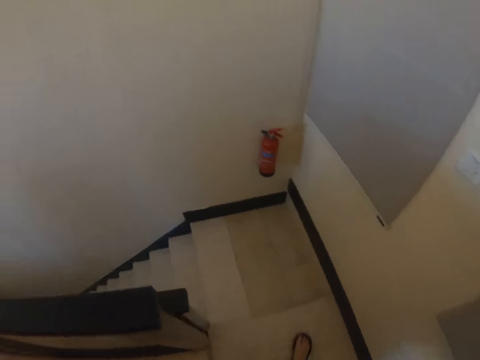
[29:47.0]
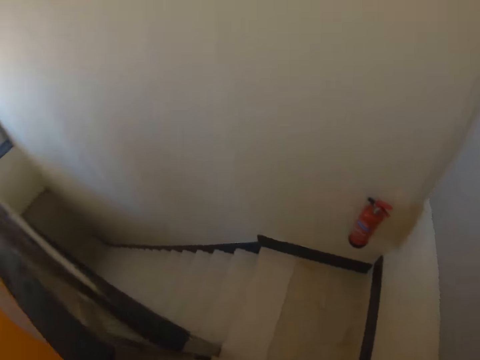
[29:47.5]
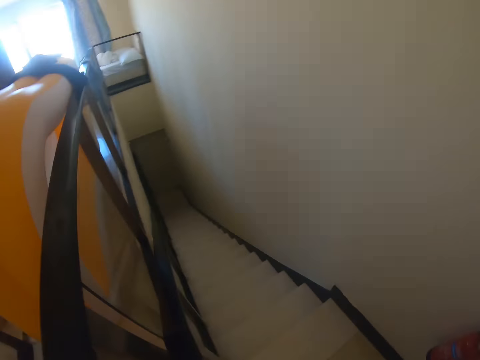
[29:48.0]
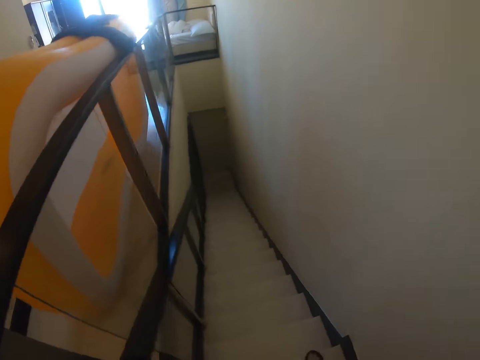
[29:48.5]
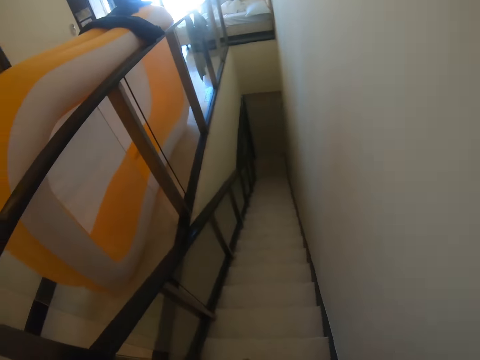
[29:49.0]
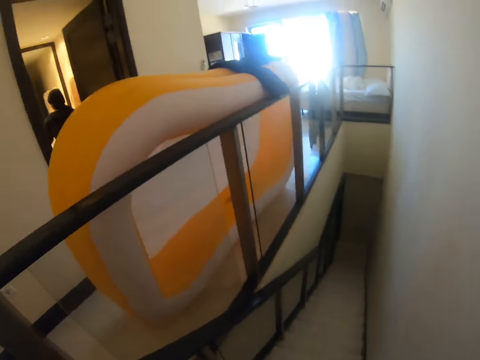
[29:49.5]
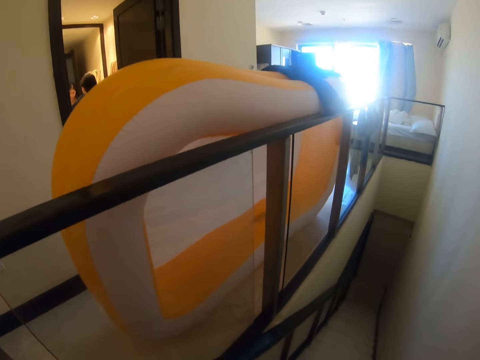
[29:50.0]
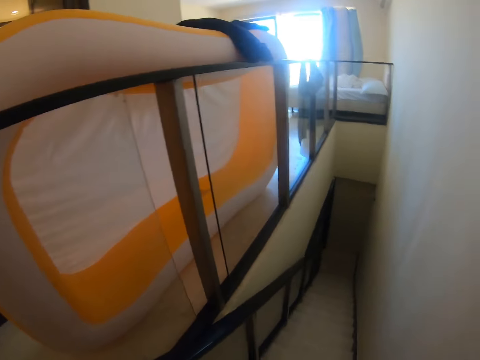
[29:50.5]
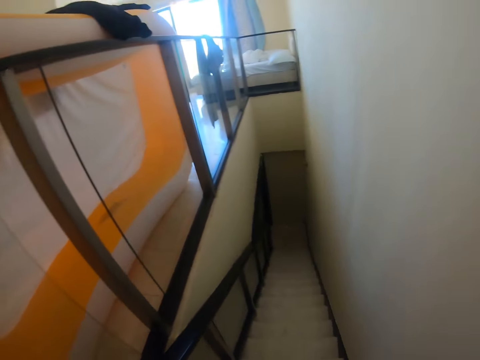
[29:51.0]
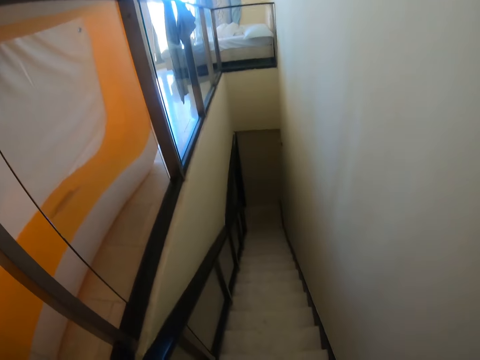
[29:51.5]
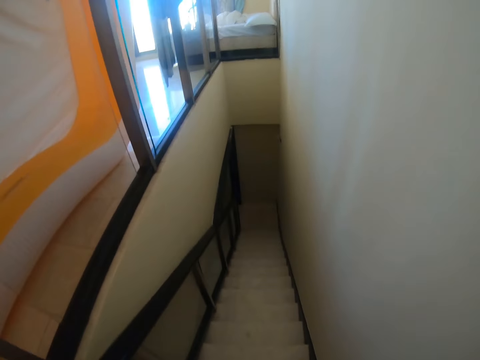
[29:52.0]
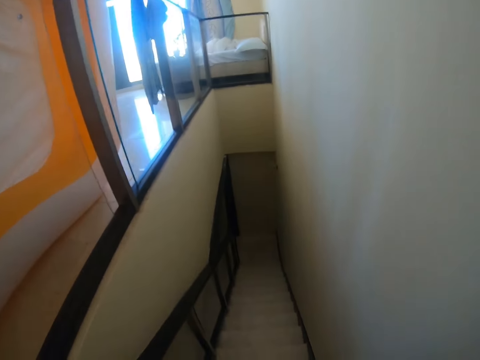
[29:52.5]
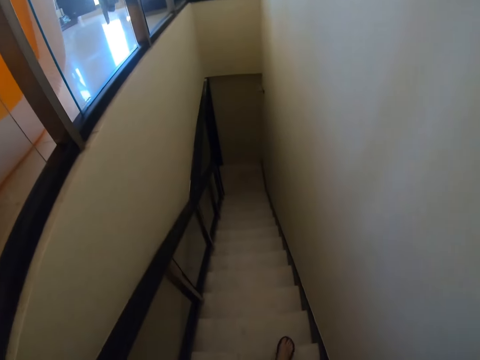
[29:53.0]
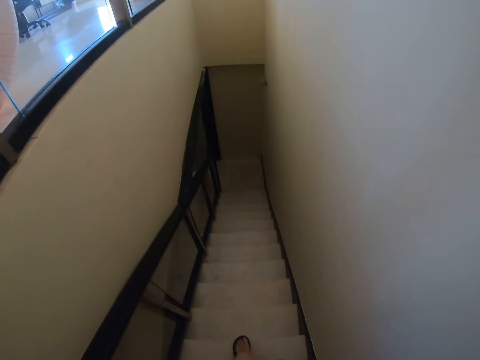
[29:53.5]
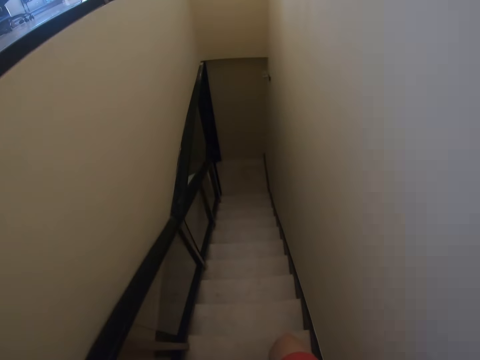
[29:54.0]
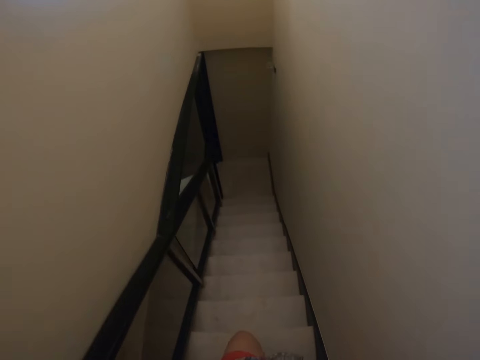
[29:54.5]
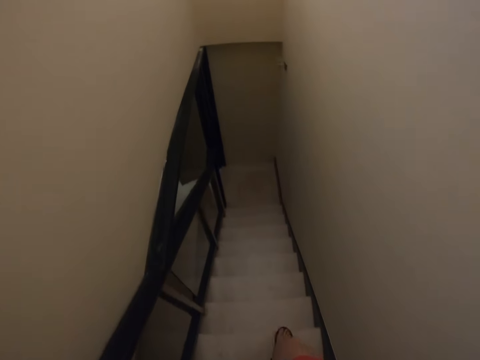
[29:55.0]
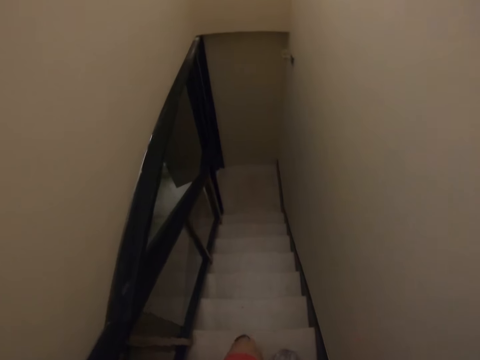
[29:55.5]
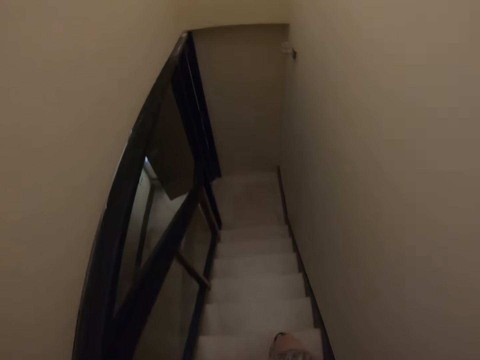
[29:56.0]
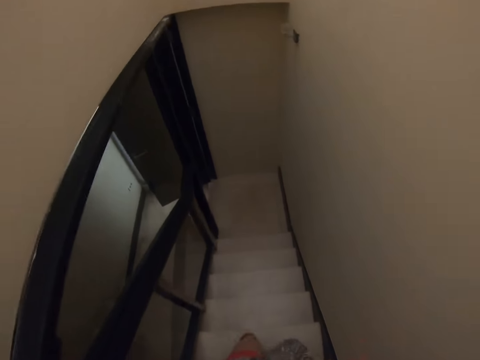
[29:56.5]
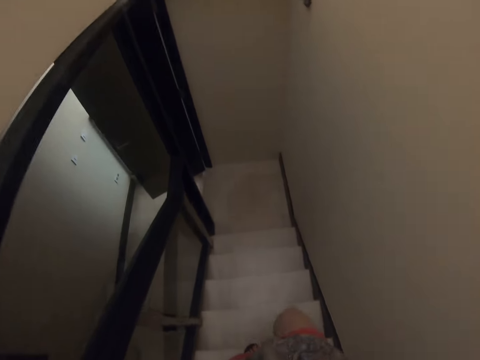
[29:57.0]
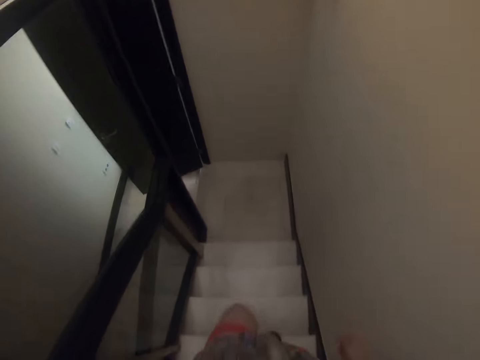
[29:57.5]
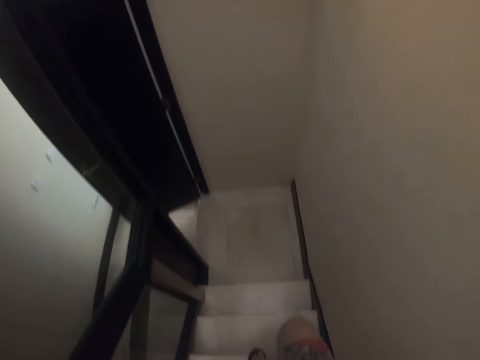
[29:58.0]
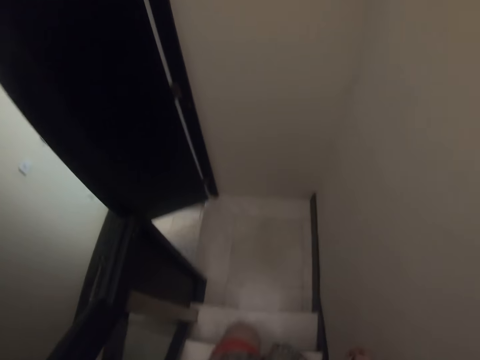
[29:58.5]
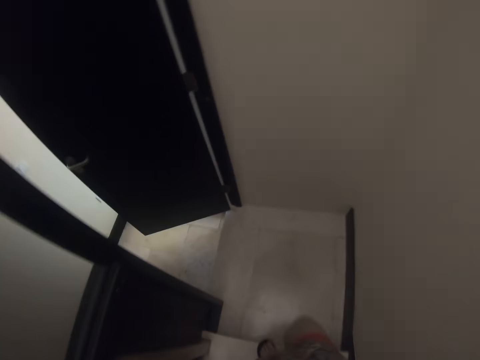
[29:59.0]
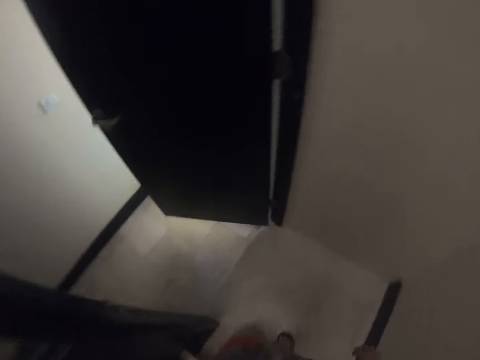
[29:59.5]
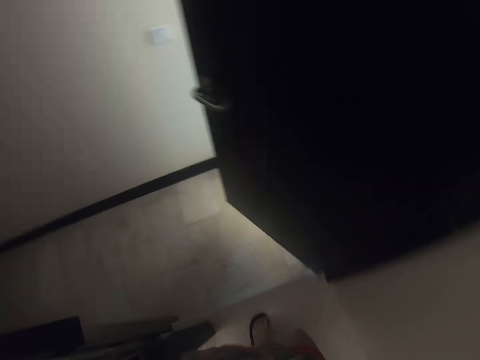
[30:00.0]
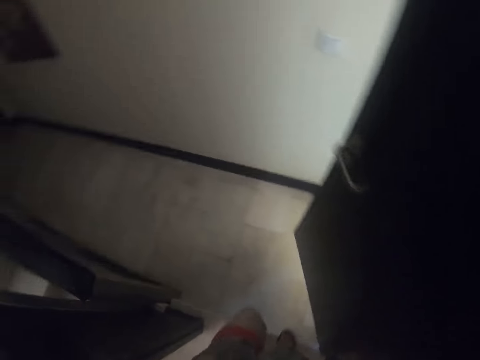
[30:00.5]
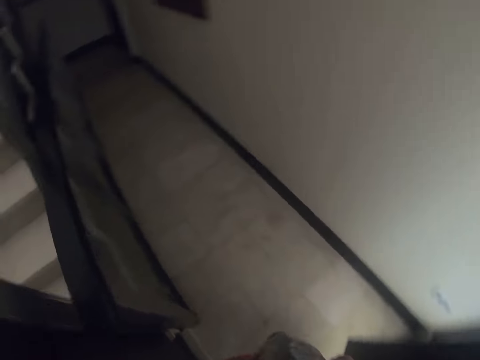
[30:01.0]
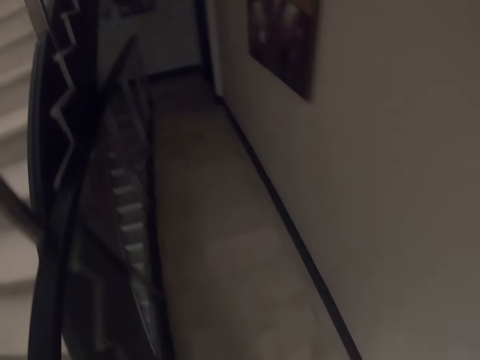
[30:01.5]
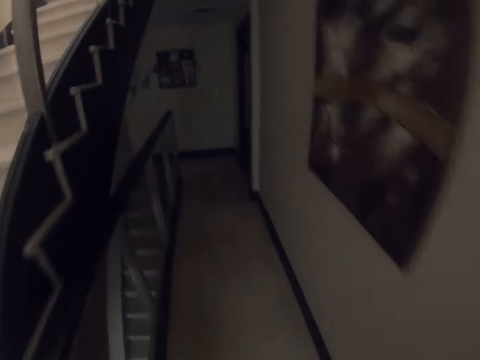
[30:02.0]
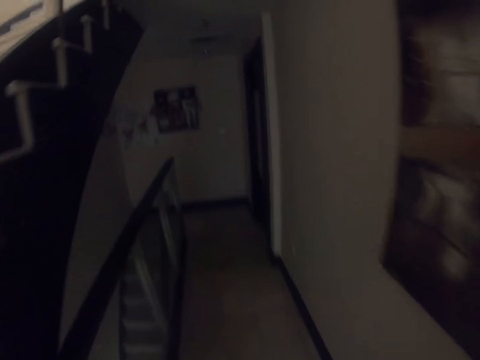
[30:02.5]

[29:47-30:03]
The camera wearer turns. They walk down the staircase. They interact with a person. They move down stairs. They turn.

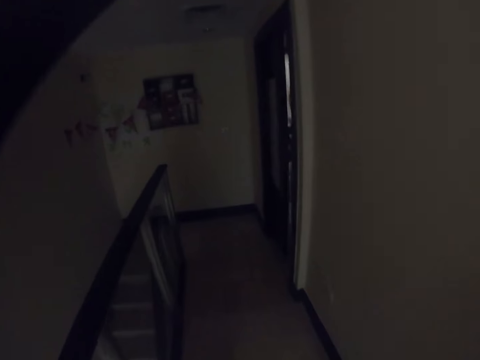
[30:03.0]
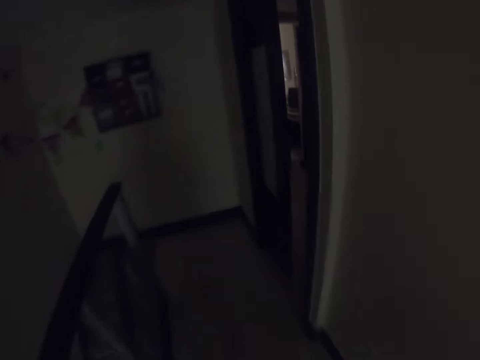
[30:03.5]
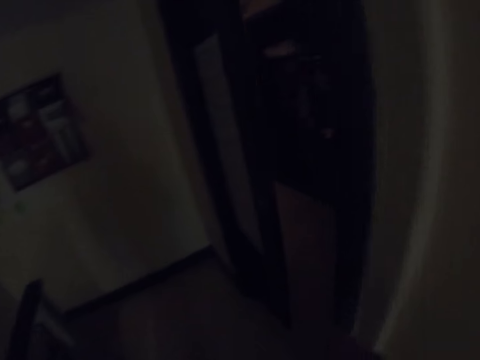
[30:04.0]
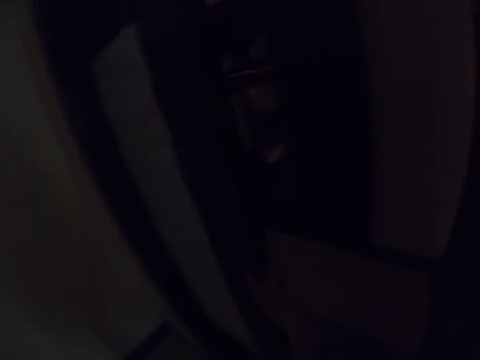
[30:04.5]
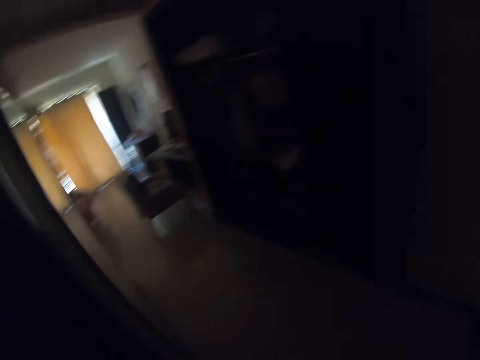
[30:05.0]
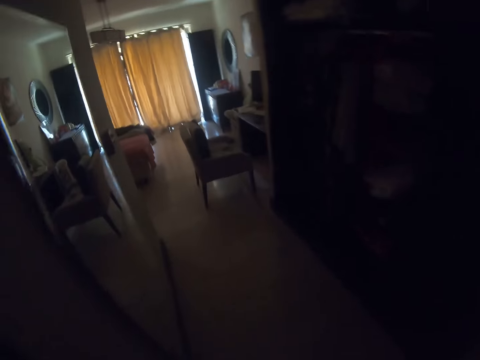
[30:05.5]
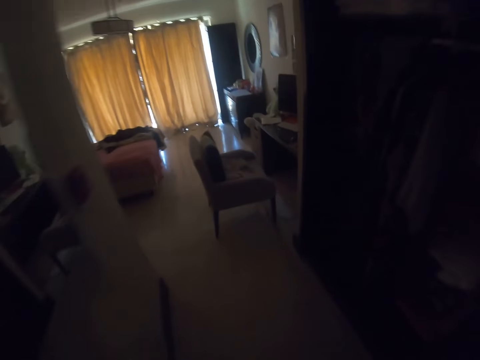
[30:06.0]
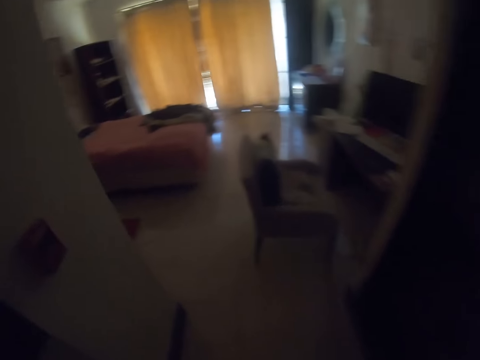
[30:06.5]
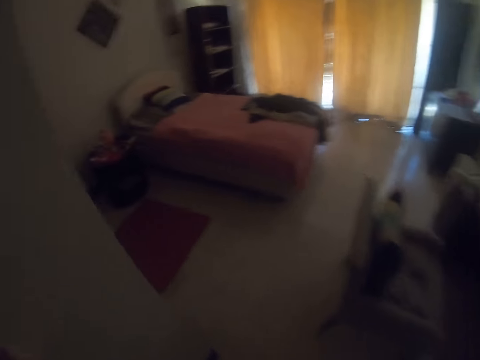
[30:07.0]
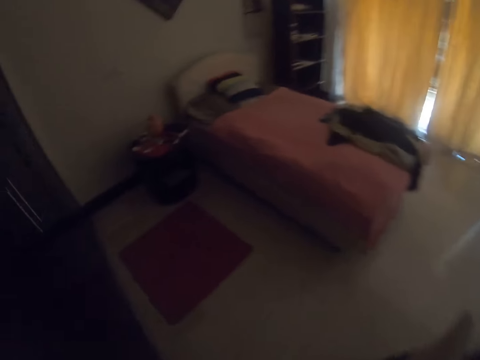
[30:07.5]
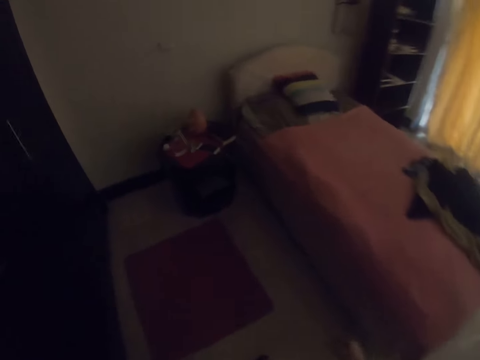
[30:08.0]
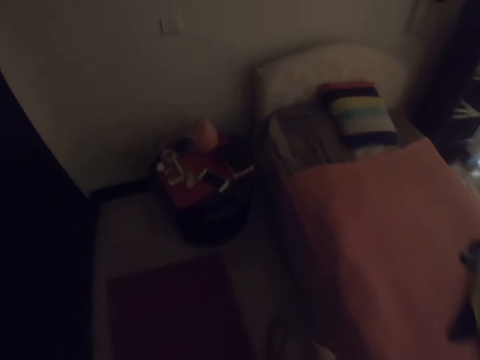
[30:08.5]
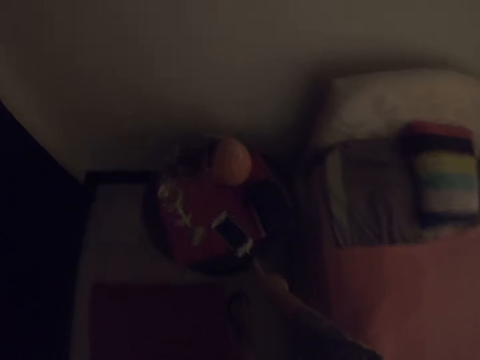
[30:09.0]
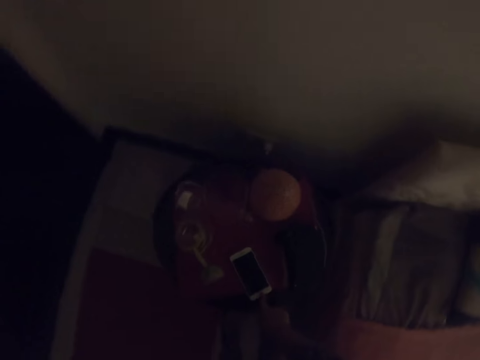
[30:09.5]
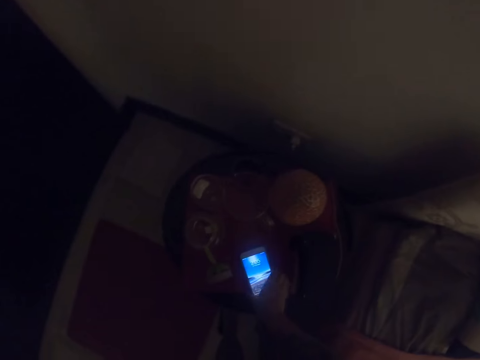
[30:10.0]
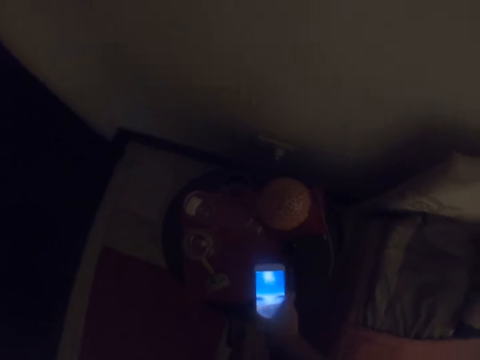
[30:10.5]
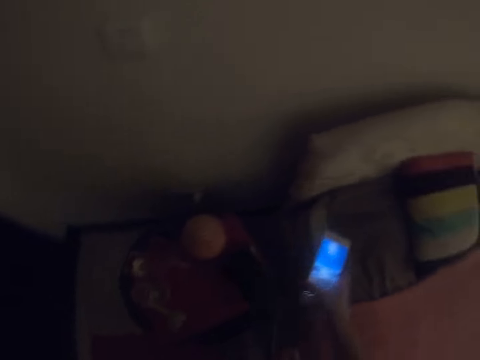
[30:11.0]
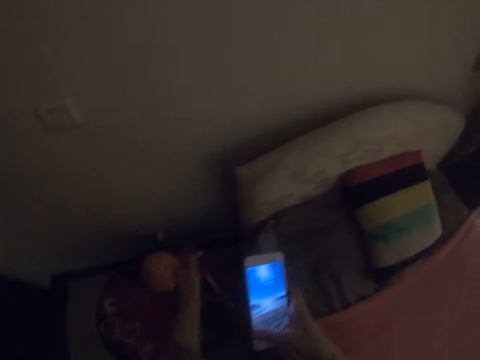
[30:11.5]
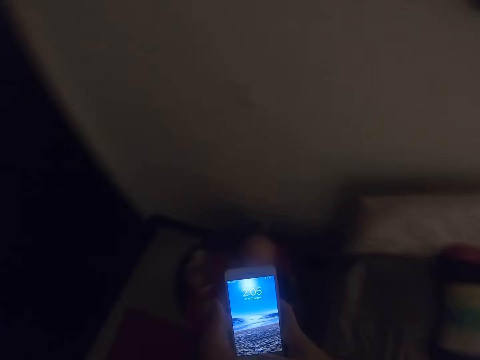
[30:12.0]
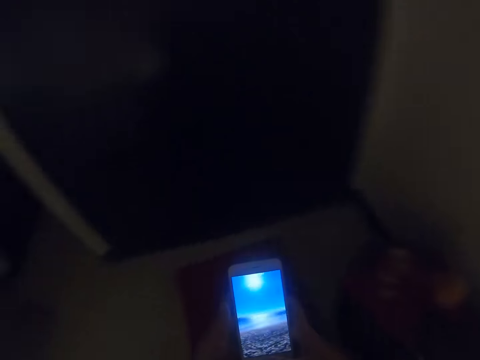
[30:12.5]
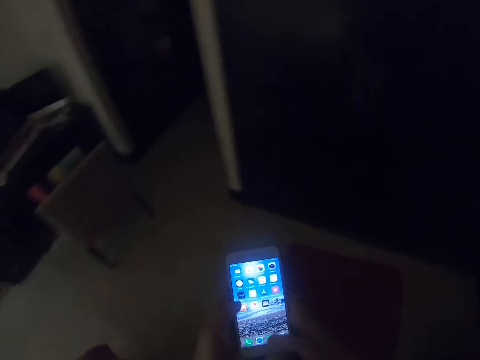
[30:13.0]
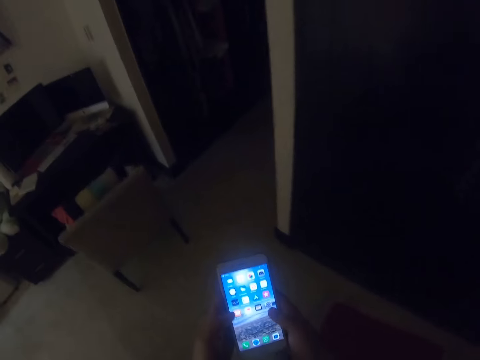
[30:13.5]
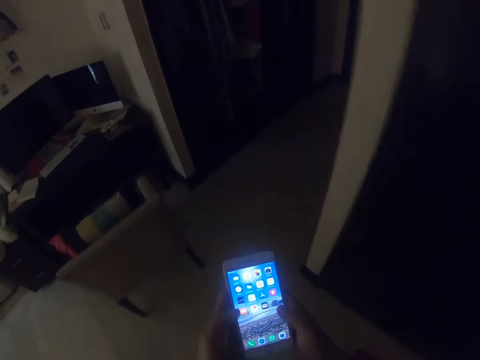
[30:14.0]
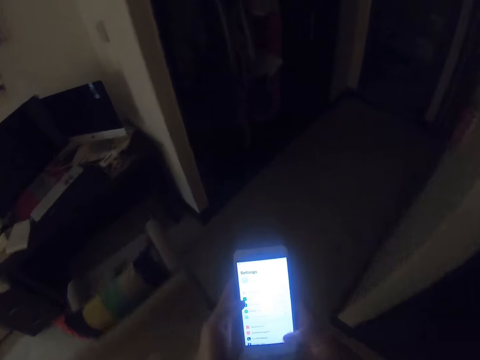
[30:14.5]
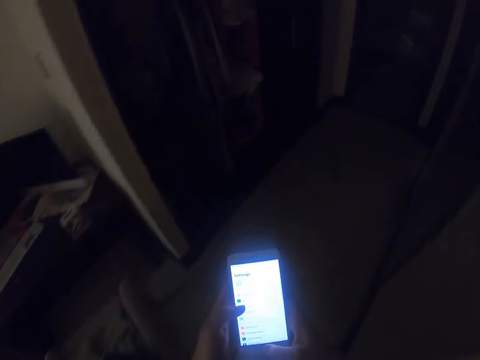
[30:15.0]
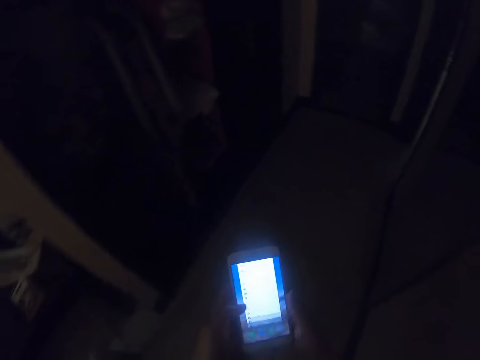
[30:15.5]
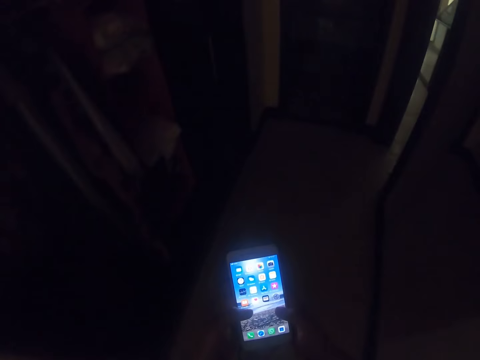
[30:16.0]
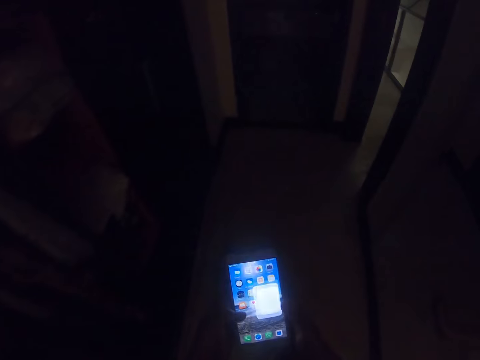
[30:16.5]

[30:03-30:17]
The camera wearer opens the door. They walk in the bedroom. They press the phone. They pick up their phone. They remove the phone from the charger cable. They hold the phone with both hands. They turn around. They scroll their phone. They operate the phone. They walk.
